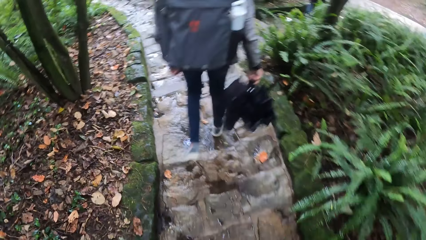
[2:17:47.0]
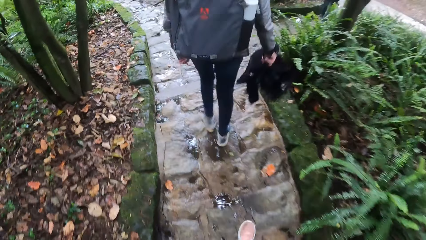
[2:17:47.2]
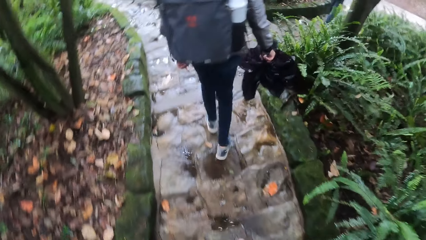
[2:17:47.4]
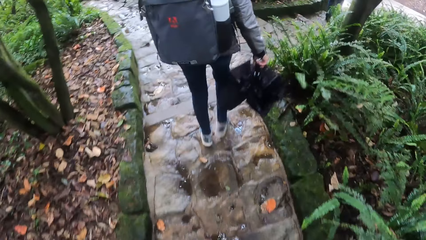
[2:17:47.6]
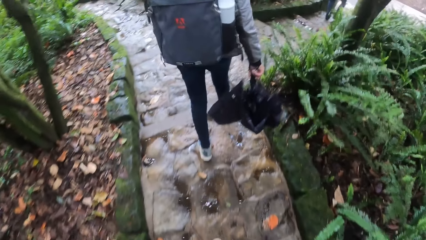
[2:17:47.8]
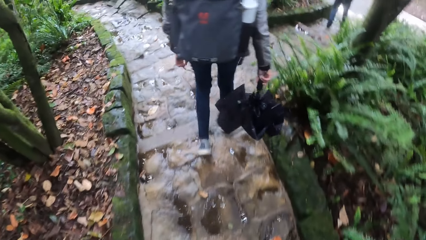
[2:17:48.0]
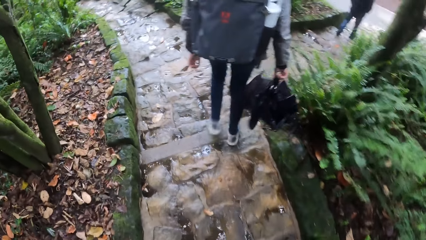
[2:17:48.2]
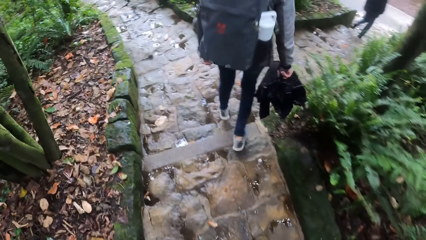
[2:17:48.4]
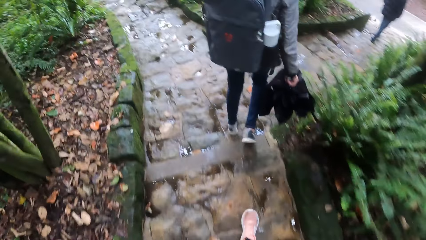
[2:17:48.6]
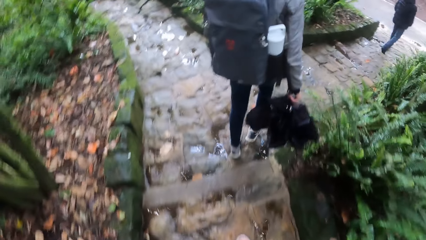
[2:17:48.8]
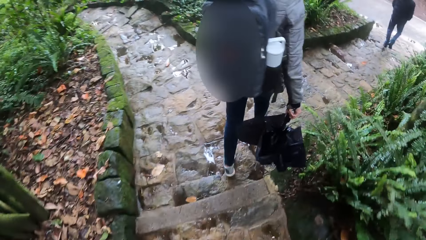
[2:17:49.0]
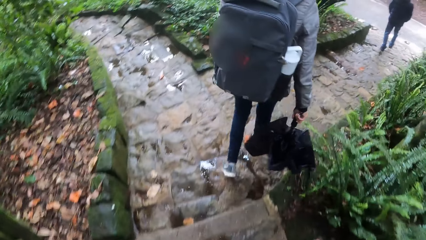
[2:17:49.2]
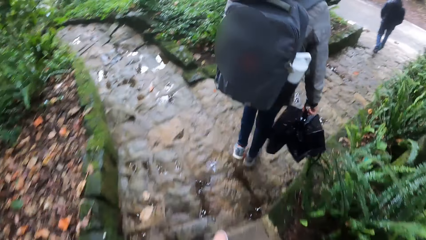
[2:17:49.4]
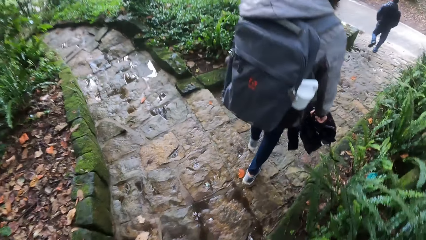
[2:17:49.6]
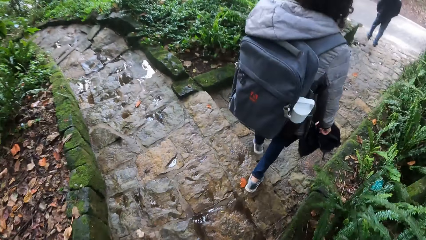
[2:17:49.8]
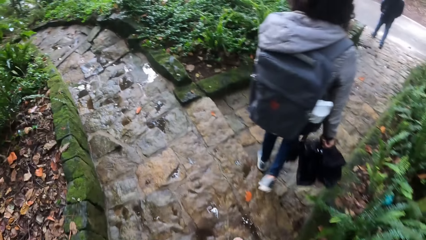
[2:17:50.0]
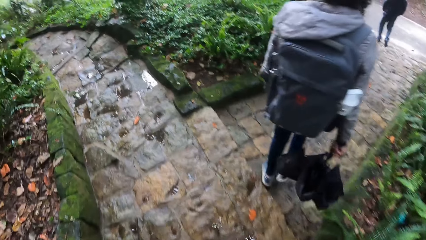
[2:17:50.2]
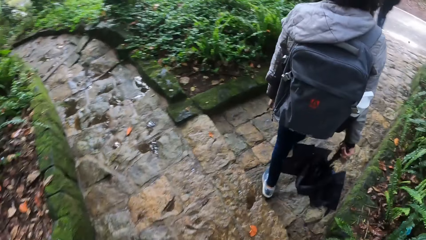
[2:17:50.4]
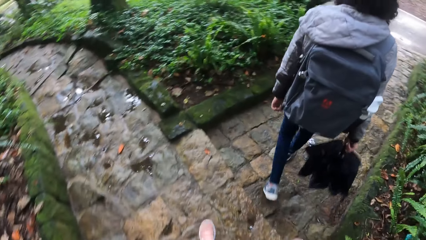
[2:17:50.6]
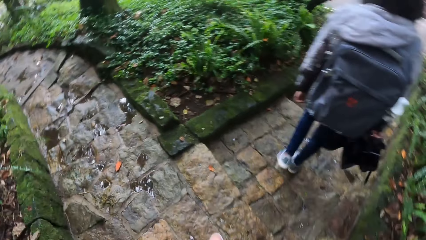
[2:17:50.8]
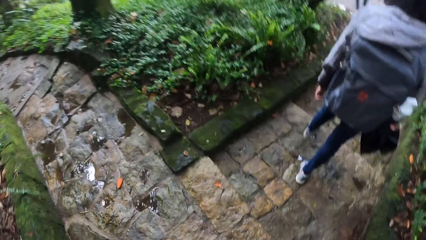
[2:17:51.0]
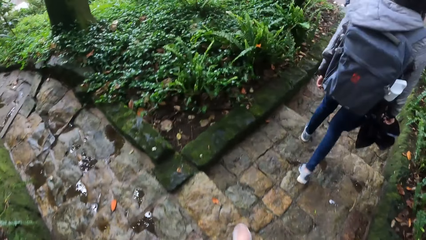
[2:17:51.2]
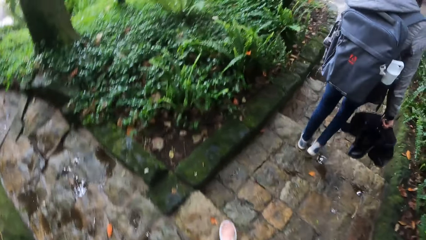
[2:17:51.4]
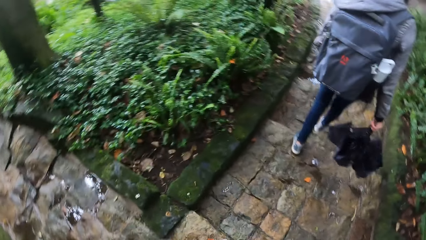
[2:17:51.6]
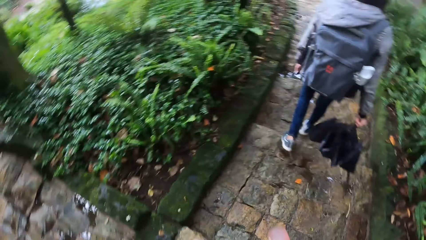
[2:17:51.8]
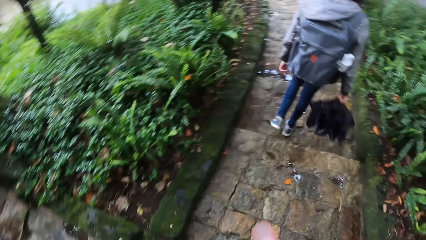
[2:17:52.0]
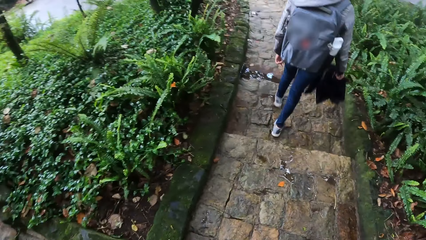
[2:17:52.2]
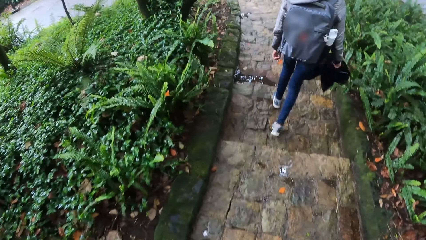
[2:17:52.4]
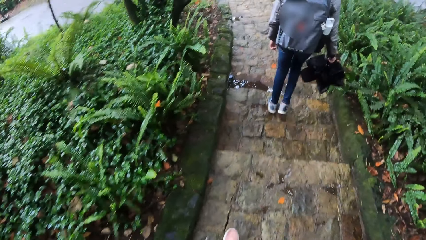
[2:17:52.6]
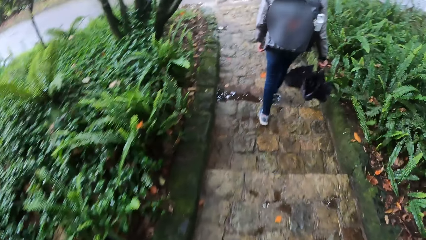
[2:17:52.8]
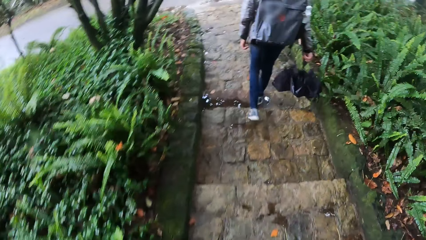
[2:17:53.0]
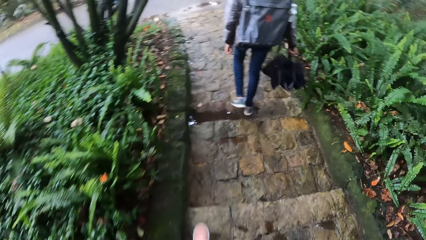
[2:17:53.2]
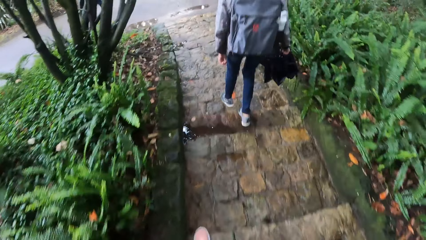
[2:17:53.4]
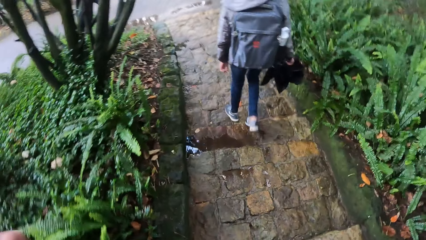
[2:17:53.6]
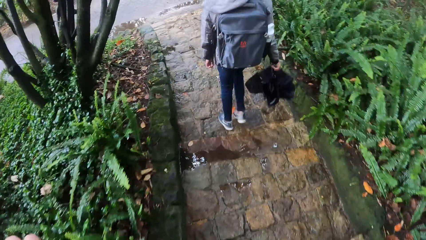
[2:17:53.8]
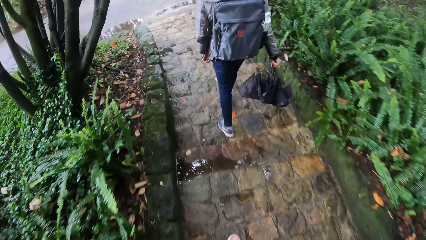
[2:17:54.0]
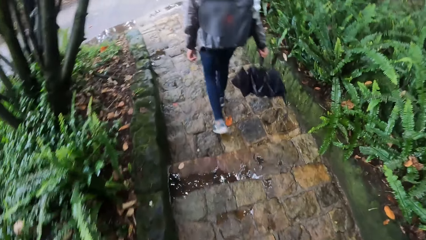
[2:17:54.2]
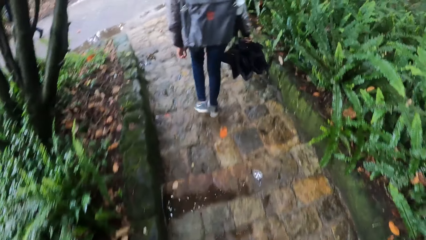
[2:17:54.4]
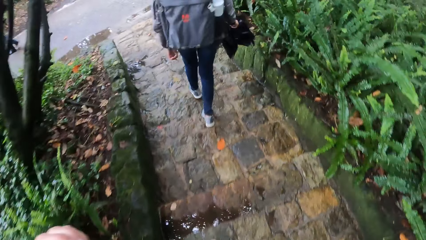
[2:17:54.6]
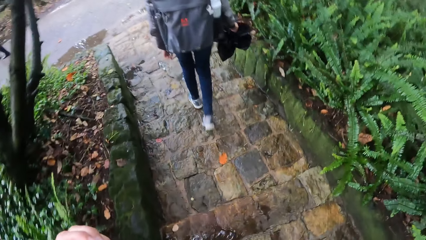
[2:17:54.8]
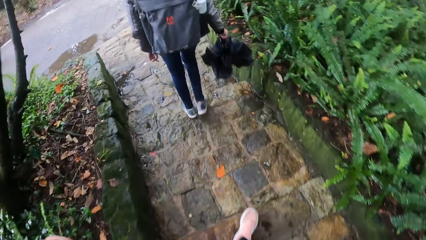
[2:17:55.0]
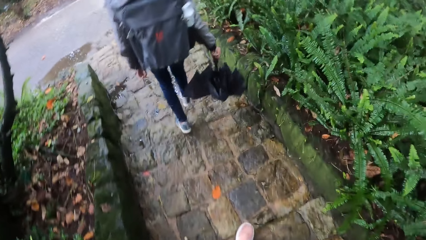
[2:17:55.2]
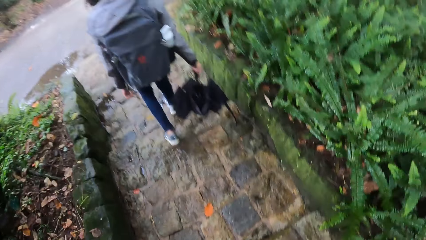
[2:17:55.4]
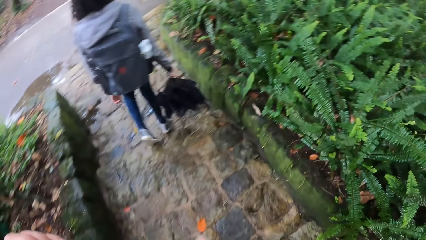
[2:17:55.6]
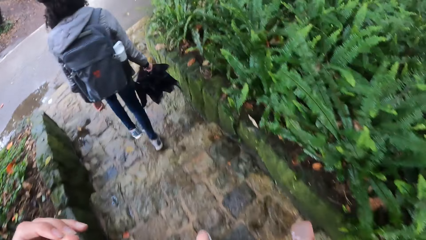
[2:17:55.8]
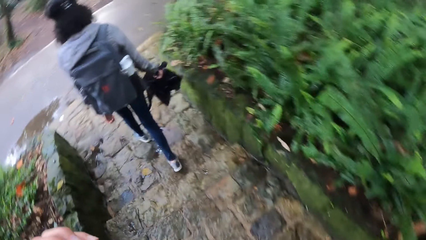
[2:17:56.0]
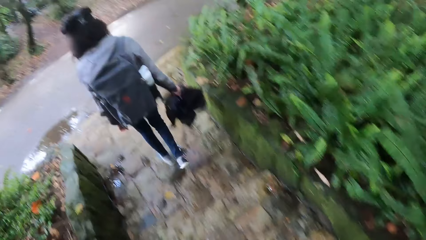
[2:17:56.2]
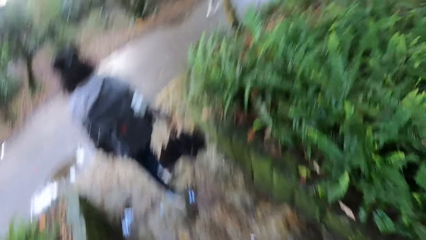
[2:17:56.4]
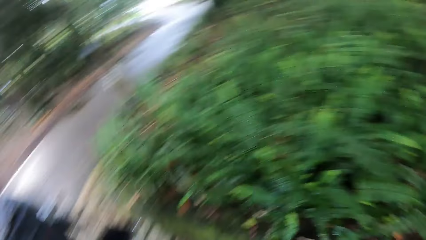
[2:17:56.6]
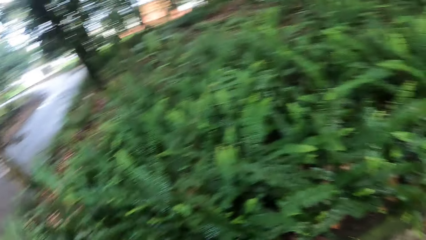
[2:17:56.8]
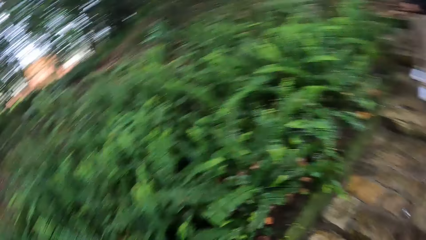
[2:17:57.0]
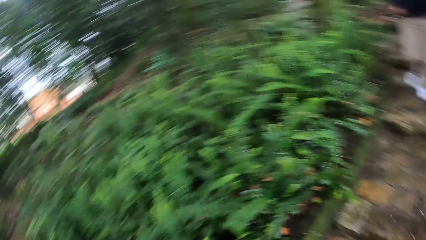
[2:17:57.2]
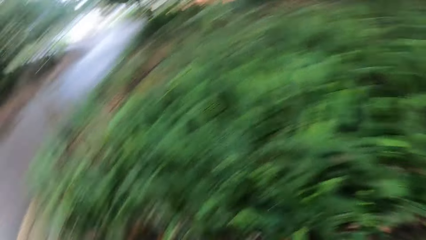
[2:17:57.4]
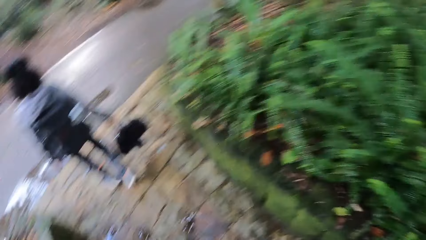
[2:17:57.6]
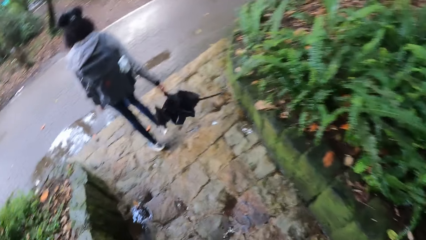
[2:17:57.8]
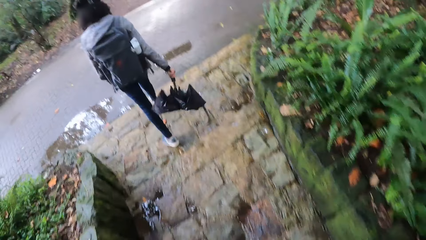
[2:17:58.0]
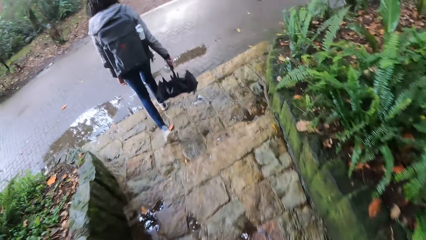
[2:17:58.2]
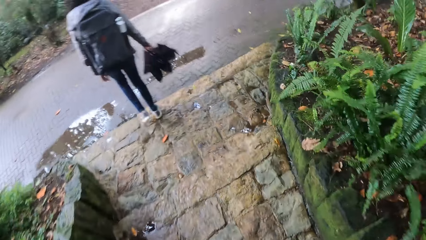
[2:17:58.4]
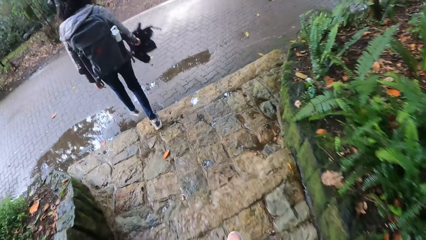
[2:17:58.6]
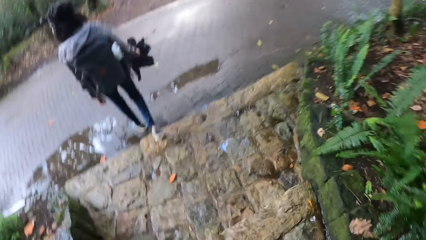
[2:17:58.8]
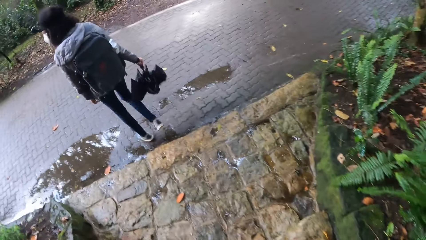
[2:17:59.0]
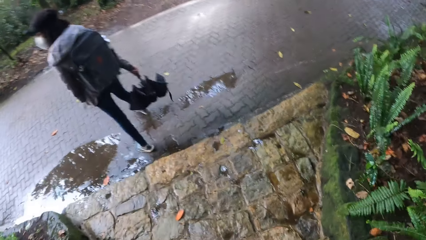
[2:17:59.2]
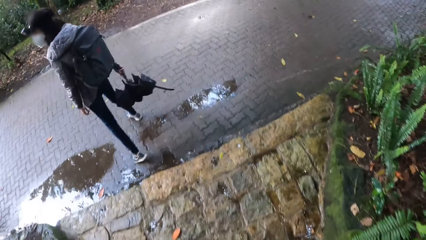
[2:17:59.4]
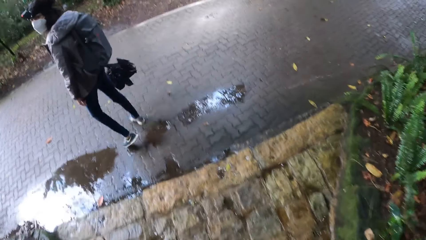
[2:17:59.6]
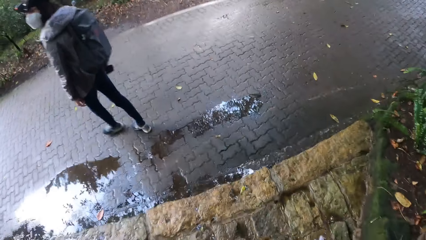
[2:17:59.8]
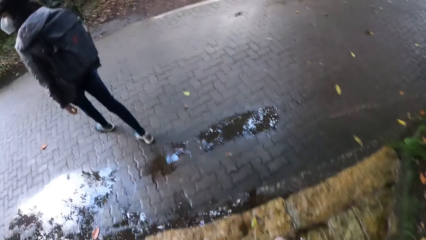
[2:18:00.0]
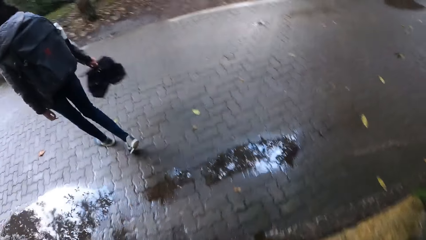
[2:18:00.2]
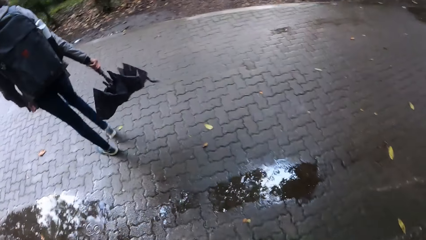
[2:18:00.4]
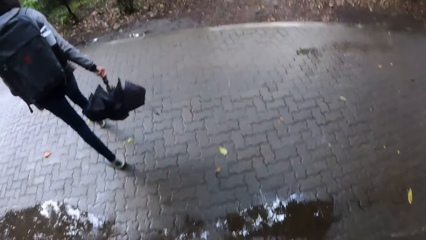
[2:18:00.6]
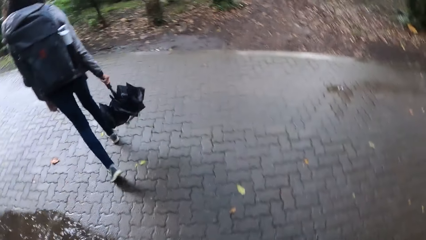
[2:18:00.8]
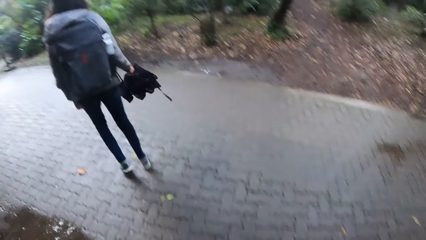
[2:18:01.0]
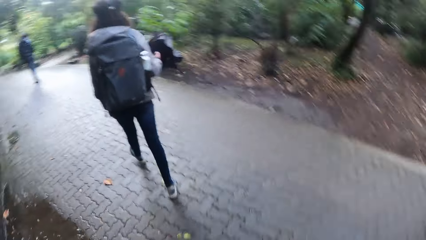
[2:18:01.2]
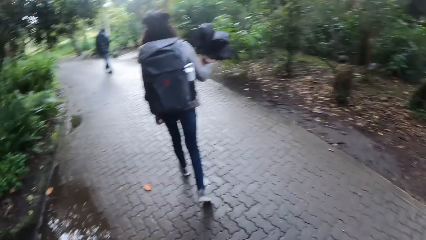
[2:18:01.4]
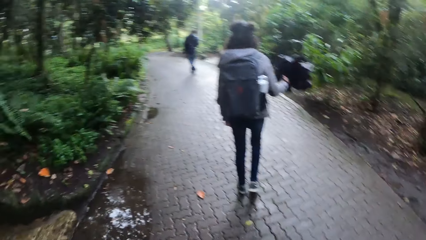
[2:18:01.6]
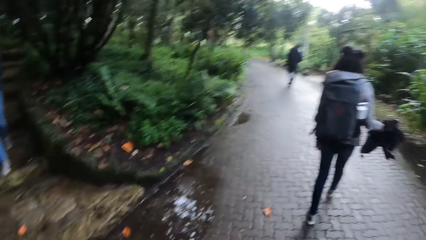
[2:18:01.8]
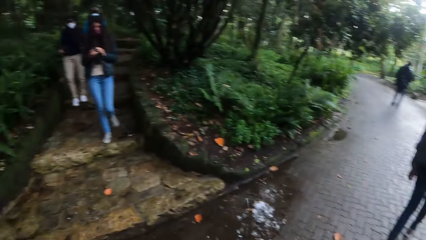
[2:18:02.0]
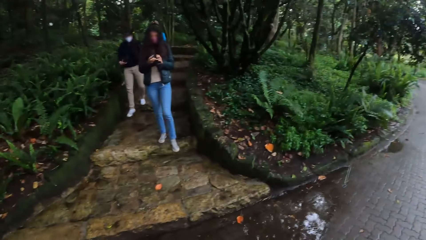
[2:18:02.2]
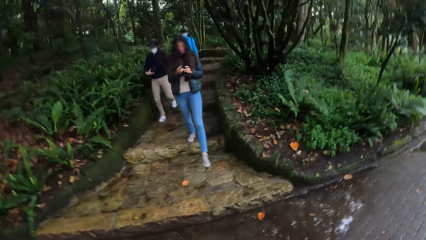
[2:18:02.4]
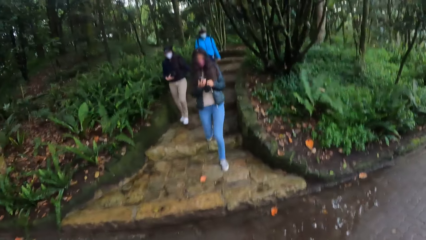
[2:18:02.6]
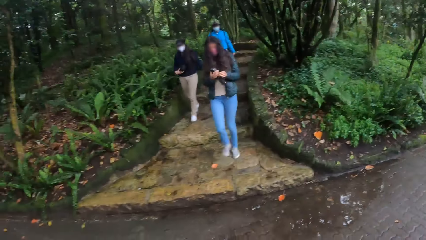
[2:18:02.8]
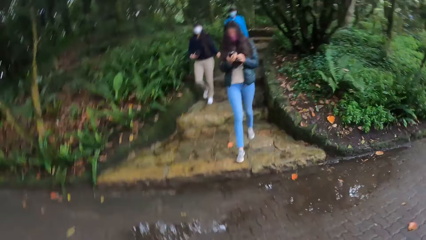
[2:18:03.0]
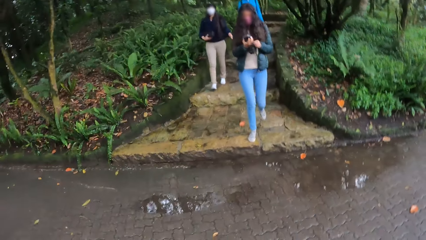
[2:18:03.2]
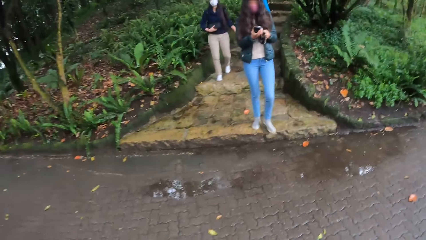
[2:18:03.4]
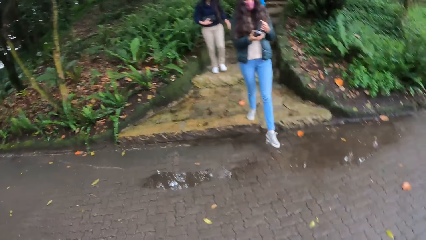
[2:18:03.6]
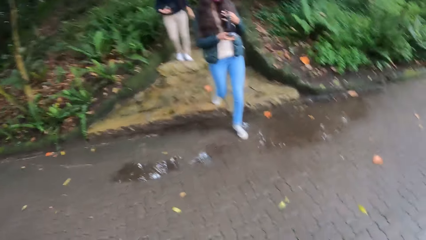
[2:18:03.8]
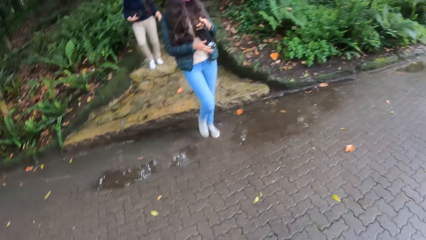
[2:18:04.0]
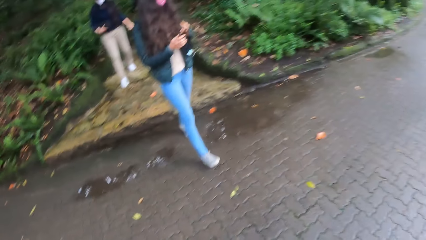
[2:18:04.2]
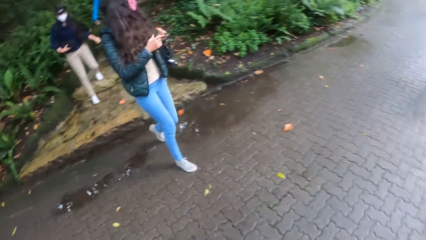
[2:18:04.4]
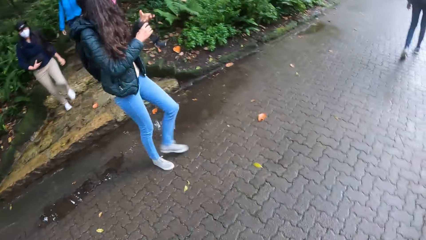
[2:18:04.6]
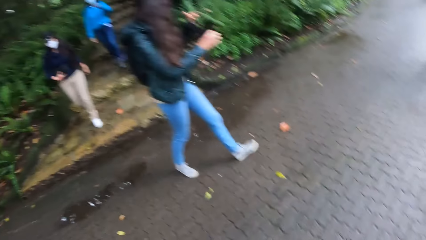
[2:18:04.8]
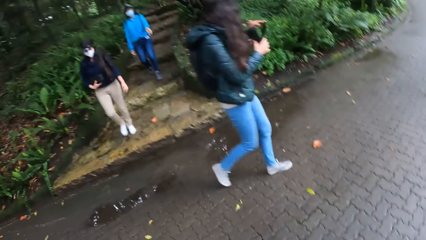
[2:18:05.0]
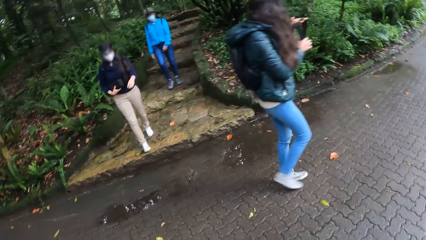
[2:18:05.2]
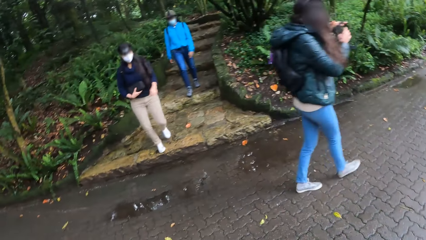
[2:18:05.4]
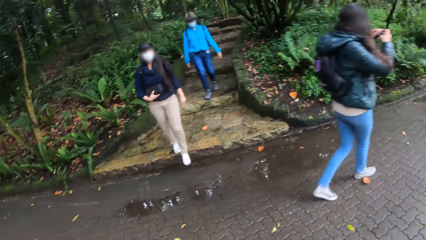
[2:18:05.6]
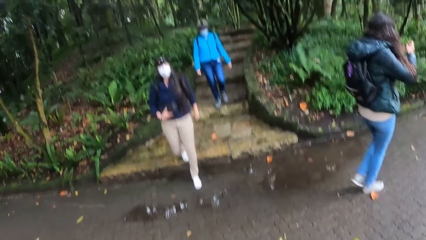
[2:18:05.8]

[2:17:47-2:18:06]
The camera wearer looks around. They walk around. They look around.
